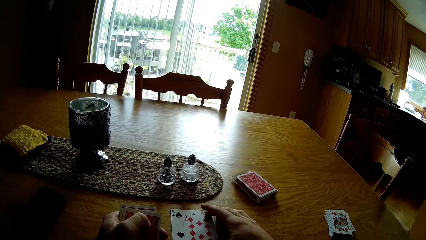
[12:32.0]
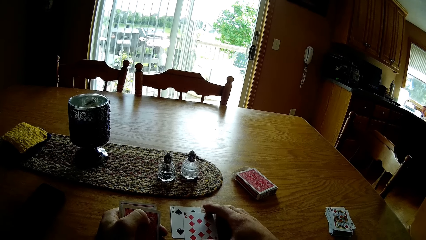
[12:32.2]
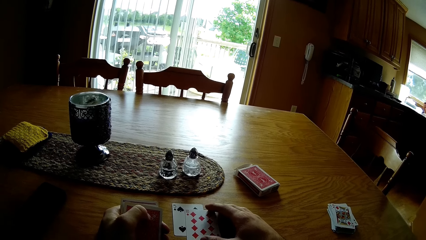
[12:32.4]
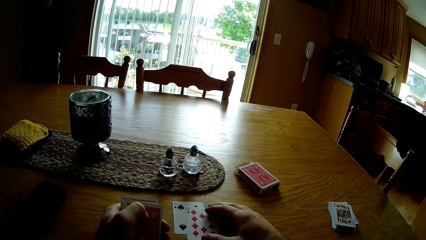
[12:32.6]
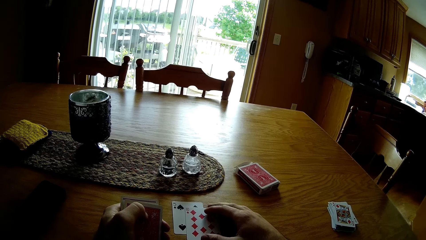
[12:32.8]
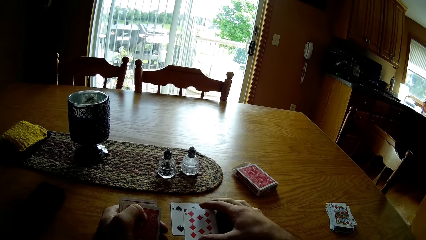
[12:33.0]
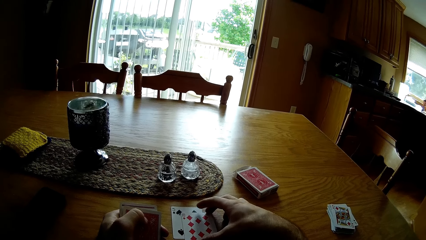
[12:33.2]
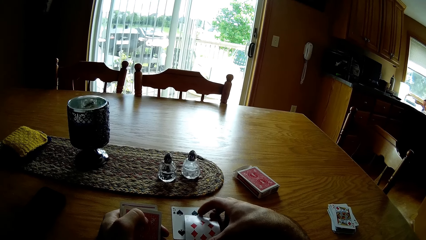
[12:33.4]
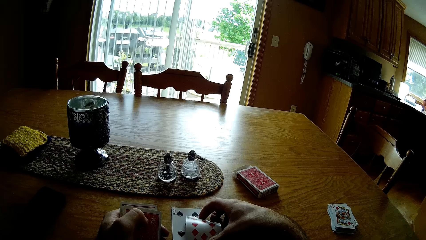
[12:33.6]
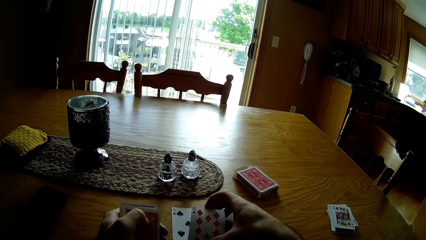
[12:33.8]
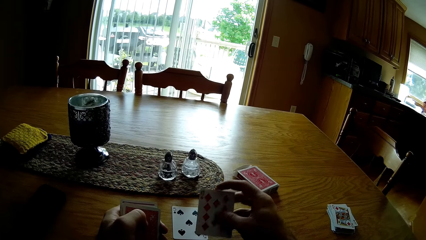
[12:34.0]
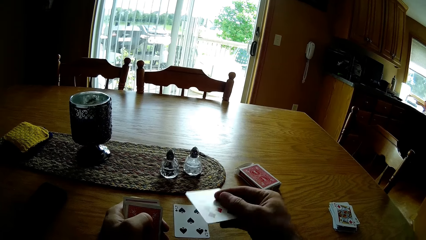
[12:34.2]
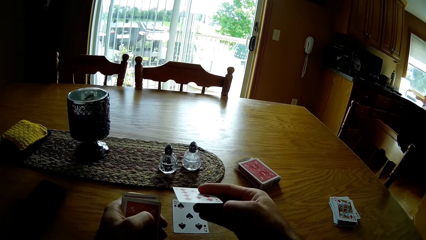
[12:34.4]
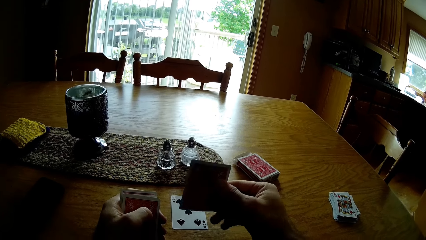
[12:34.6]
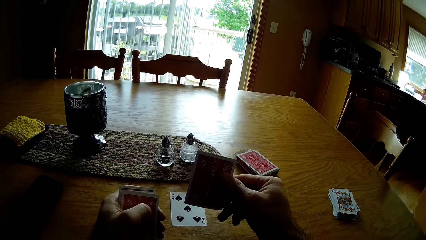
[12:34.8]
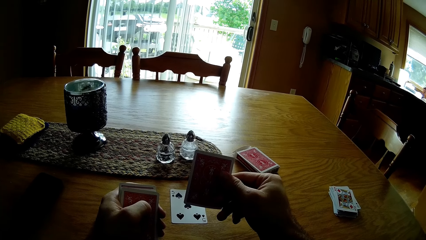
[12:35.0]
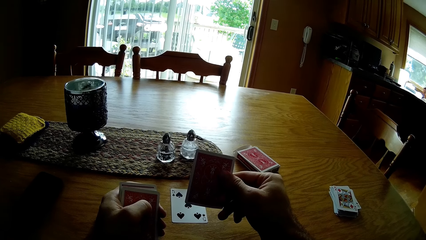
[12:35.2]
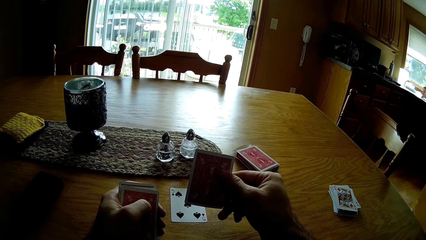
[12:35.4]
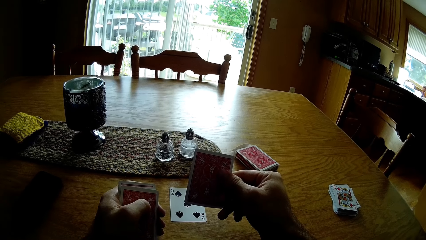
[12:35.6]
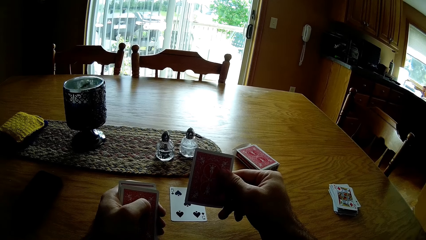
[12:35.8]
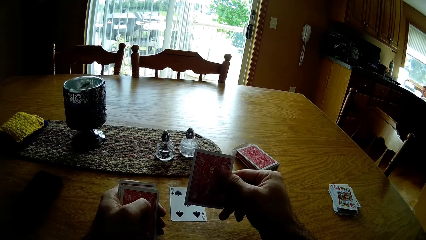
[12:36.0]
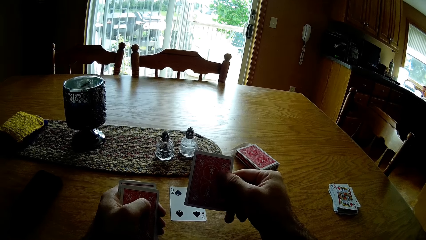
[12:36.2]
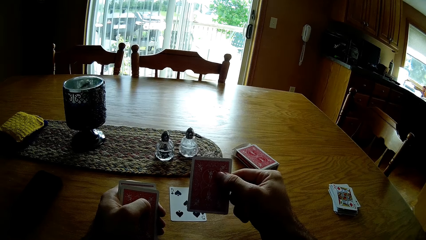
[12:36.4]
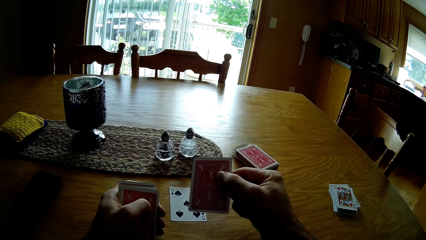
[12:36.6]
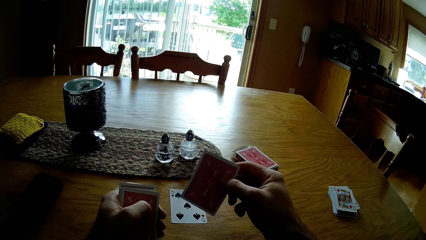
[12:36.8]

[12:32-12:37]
The camera wearer looks at the cards on the table. They pick up the card from the table. They look at the card.

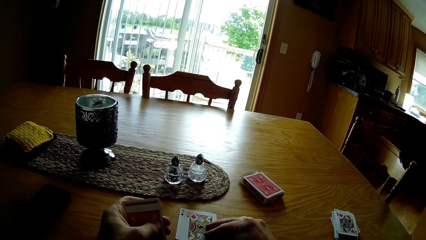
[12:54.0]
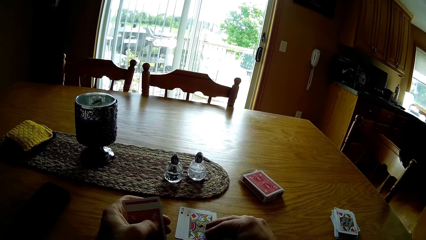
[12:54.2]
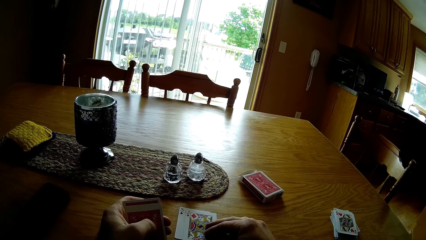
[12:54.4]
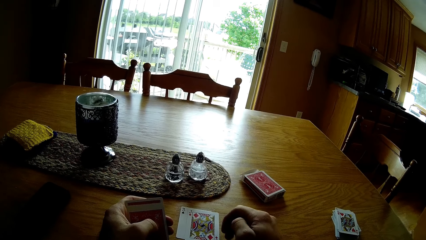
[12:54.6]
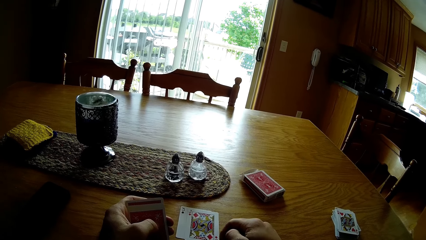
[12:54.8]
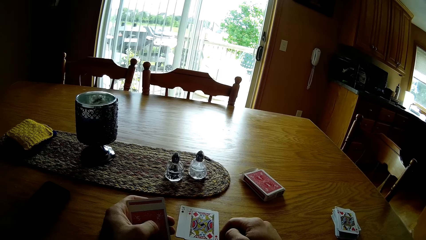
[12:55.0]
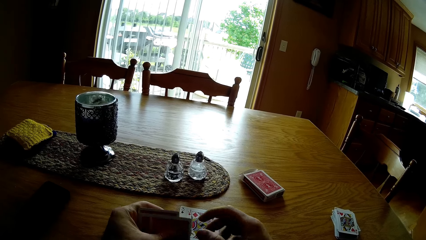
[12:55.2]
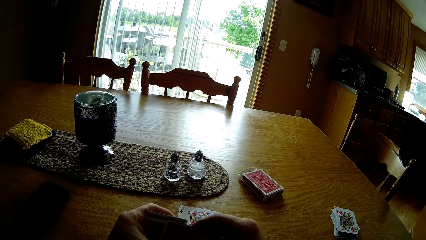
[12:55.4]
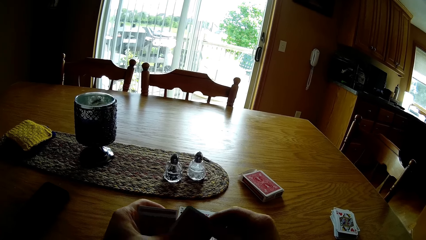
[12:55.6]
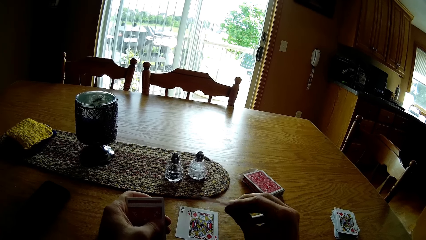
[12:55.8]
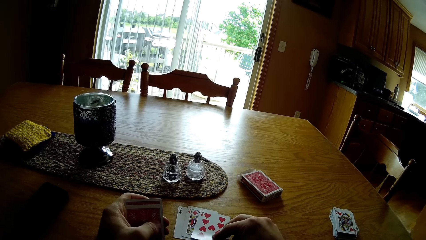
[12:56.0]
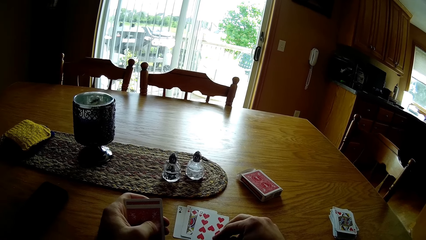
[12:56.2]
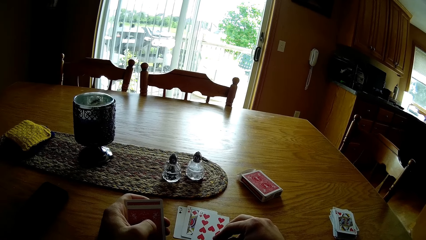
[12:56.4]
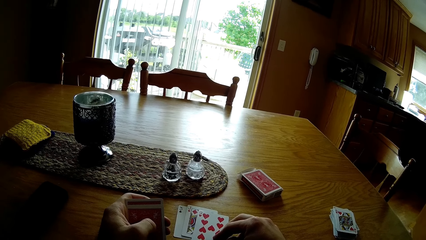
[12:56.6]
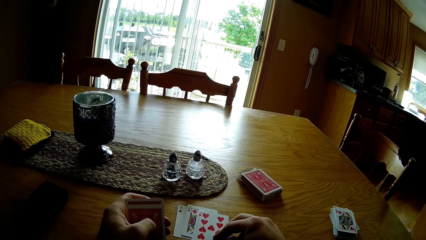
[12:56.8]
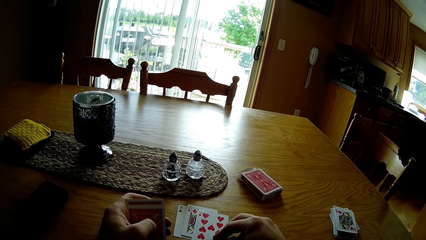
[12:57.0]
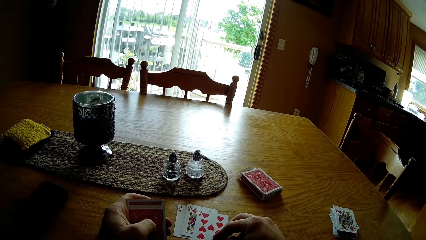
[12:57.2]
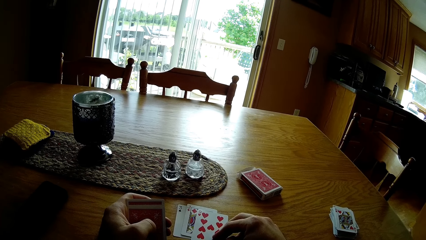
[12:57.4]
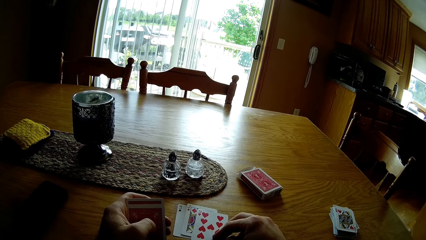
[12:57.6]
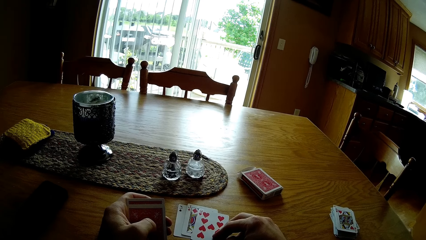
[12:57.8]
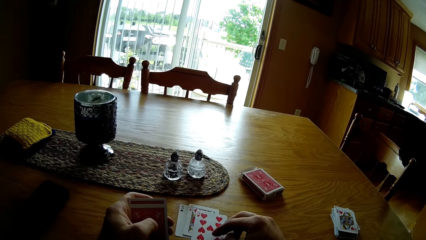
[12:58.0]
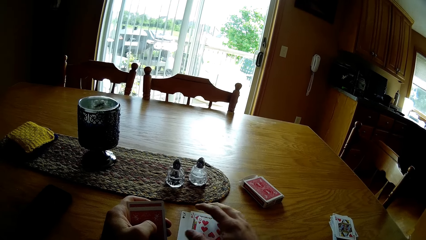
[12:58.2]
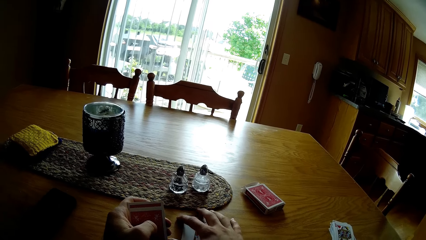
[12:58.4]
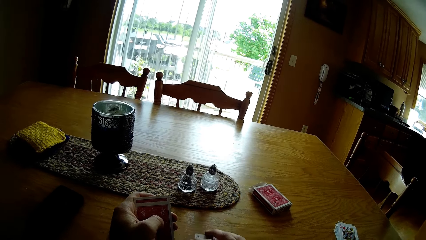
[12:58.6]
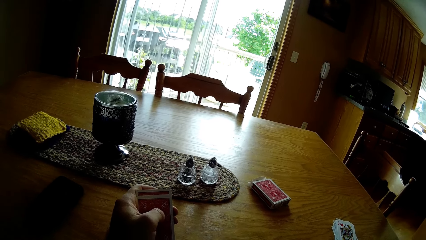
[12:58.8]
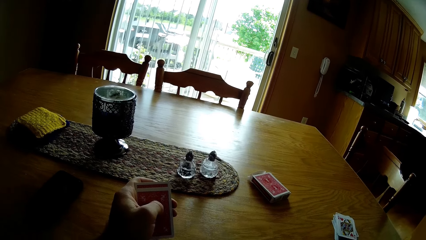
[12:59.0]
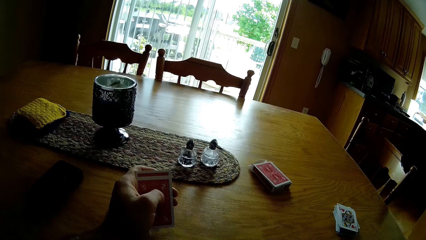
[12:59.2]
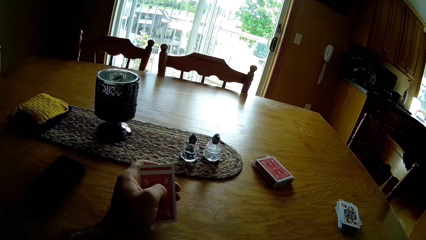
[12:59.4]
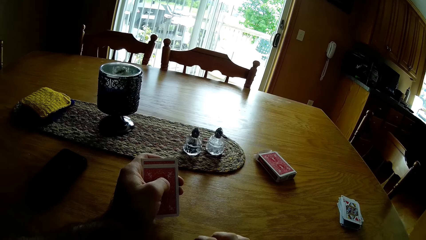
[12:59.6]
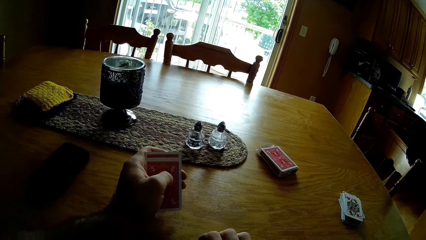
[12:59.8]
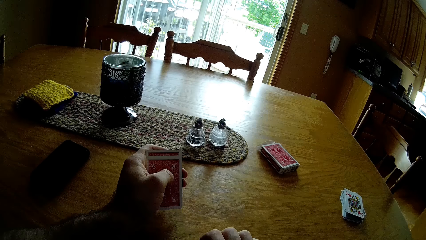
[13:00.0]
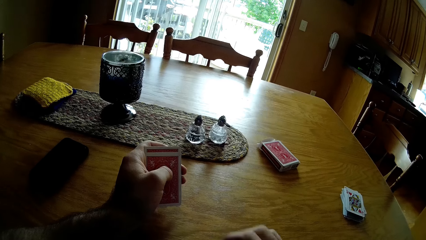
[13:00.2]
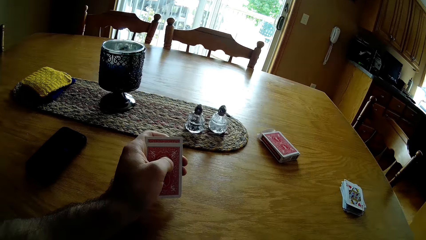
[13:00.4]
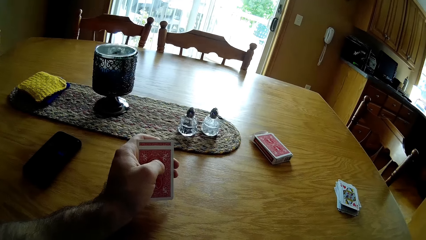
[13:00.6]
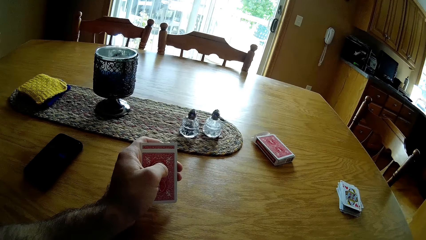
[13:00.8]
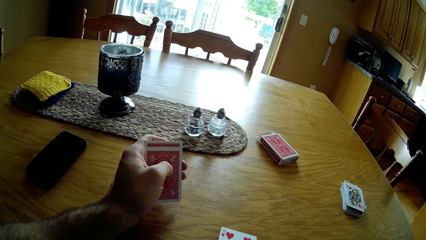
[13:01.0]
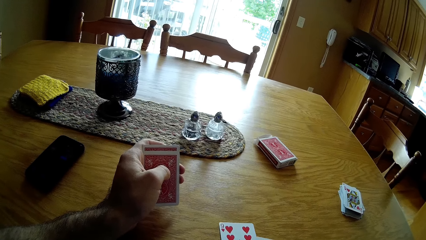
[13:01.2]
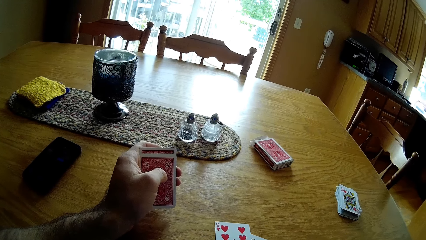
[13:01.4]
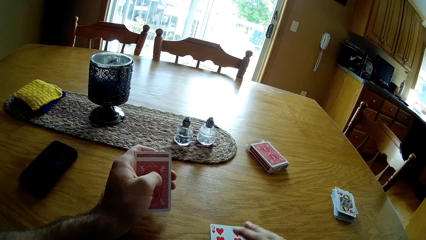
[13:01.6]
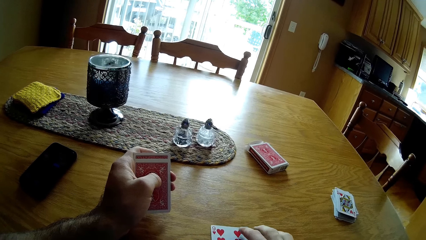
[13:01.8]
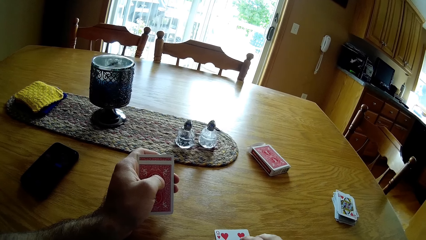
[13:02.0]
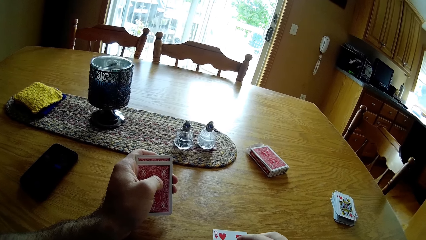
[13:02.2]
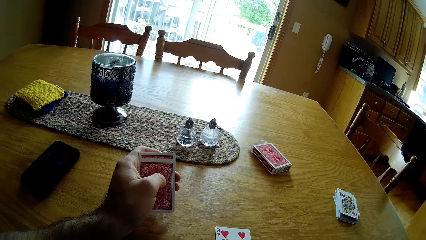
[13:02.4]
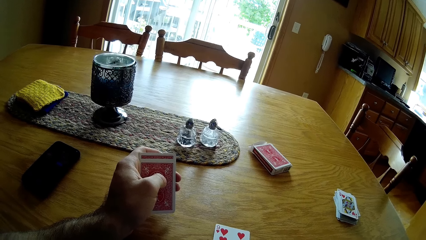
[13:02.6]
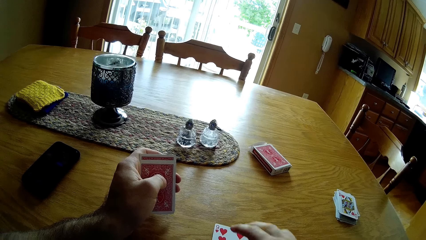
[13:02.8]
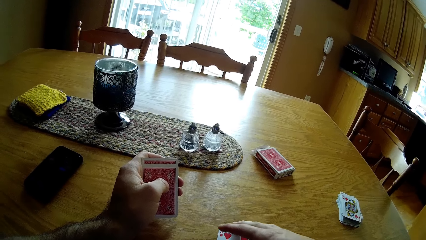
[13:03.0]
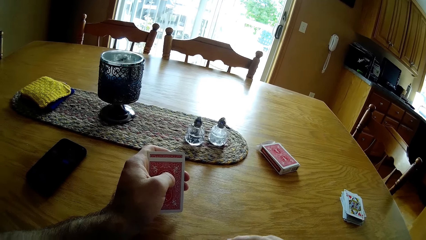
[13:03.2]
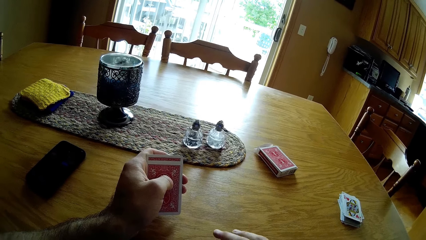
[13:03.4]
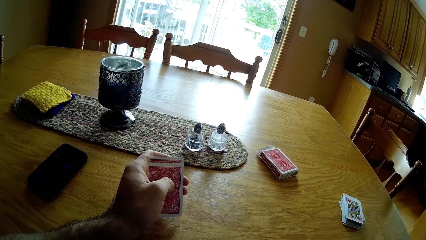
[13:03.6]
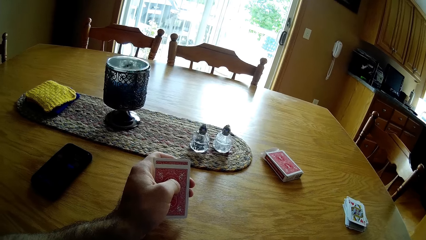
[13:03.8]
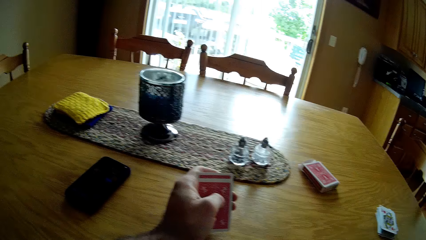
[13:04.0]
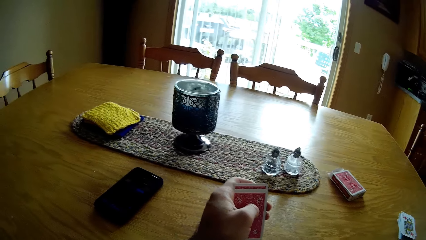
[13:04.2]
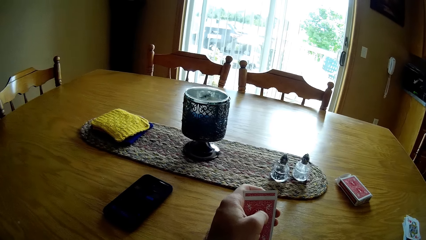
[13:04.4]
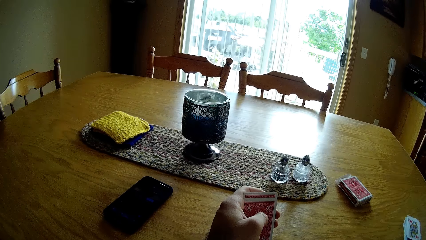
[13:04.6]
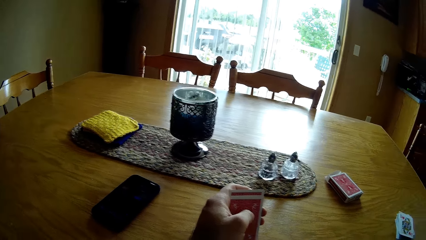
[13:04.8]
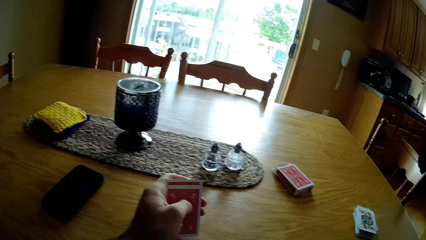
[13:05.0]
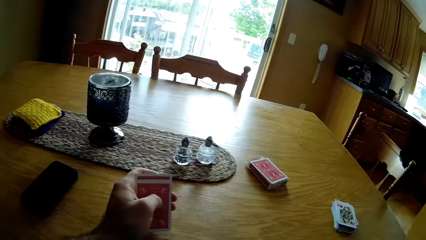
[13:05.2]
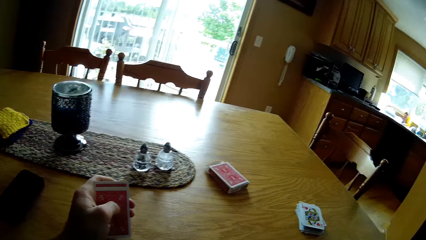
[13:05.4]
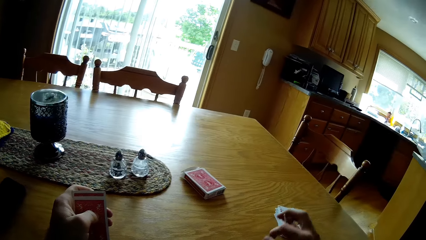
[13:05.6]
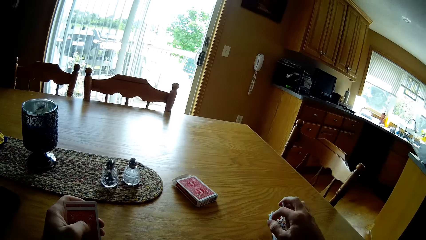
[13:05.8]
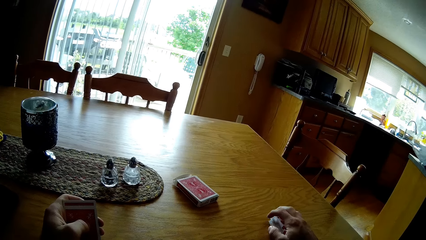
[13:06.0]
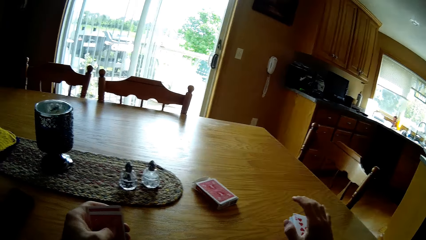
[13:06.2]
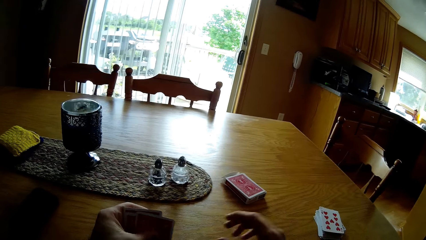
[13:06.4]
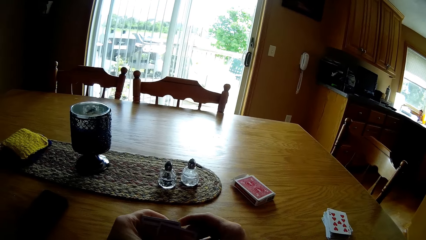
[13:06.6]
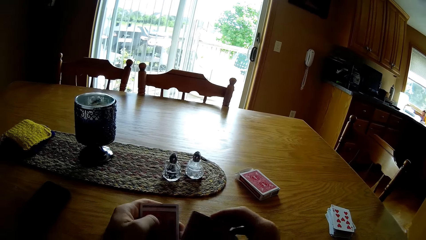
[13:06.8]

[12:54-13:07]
The camera wearer picks up the card. They place the card on the table. They pick up the card. They place the card on the table. They look at the card. They move the cards on the table. They place the card on the table. They look around the table.
